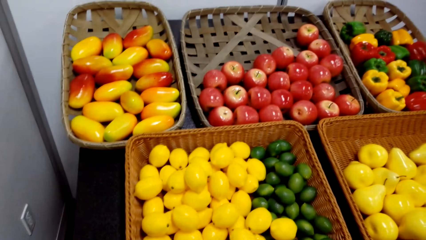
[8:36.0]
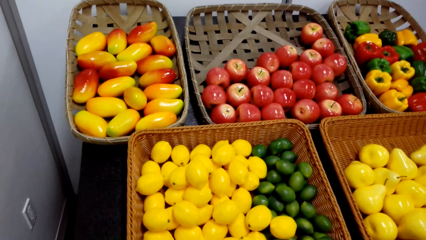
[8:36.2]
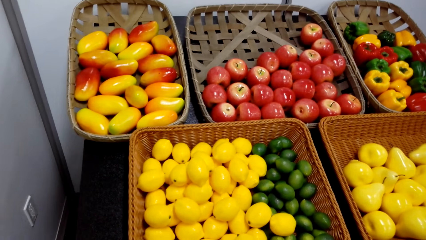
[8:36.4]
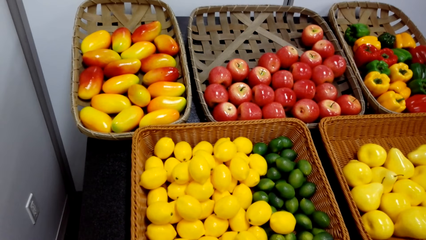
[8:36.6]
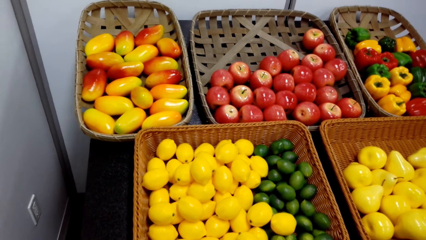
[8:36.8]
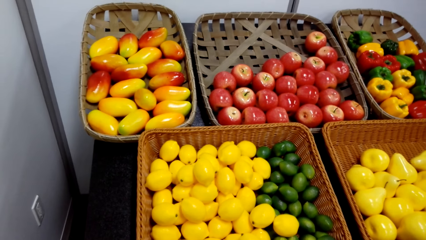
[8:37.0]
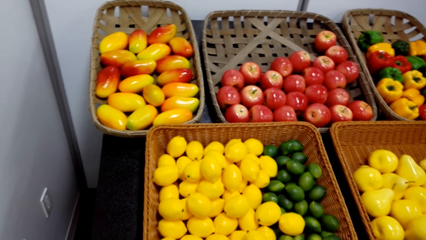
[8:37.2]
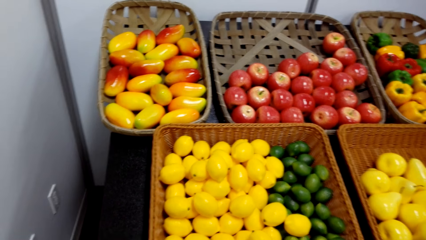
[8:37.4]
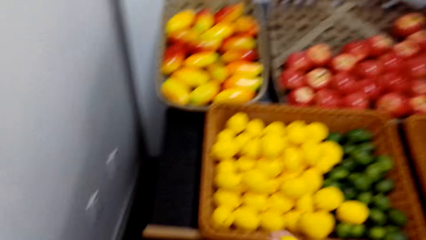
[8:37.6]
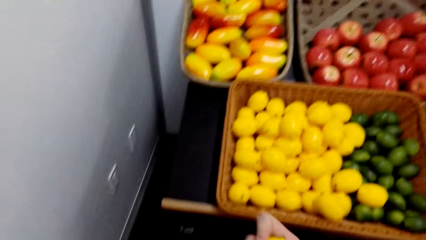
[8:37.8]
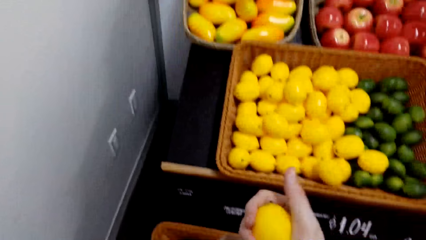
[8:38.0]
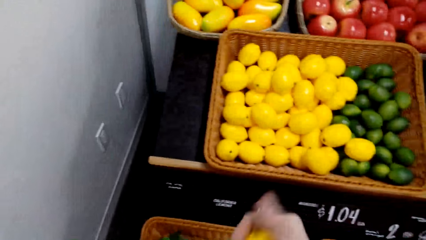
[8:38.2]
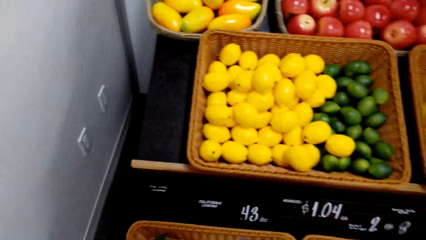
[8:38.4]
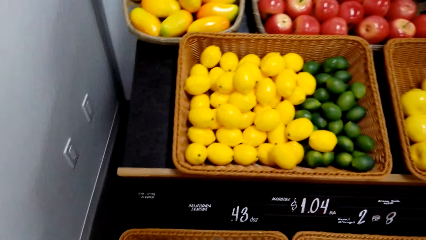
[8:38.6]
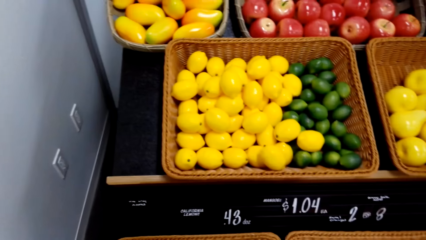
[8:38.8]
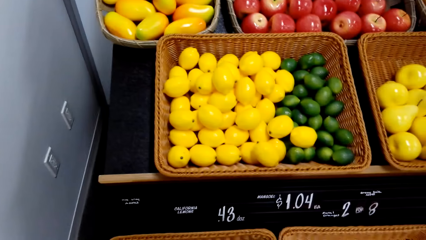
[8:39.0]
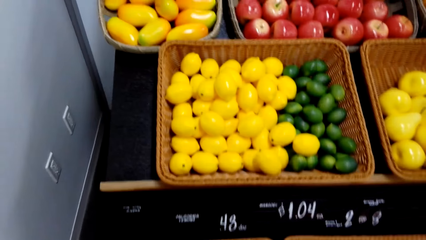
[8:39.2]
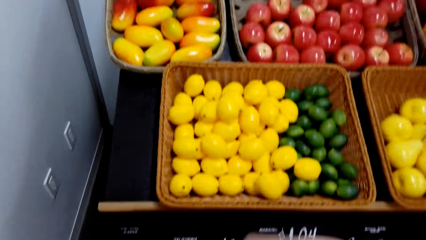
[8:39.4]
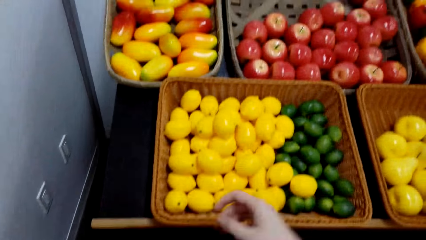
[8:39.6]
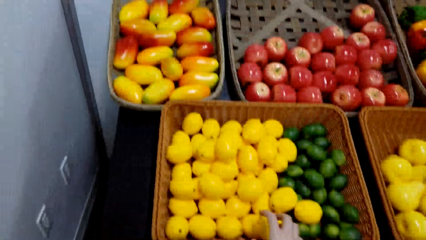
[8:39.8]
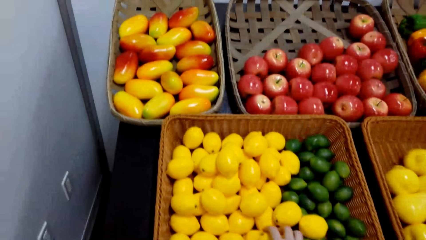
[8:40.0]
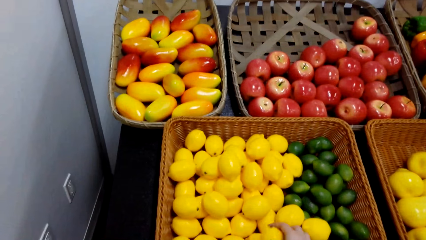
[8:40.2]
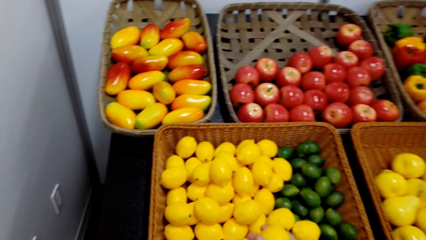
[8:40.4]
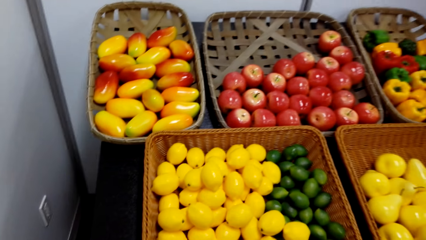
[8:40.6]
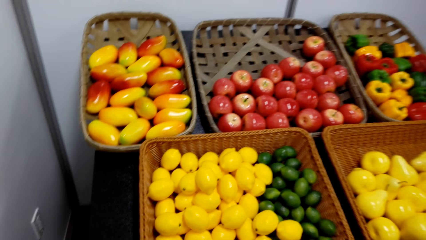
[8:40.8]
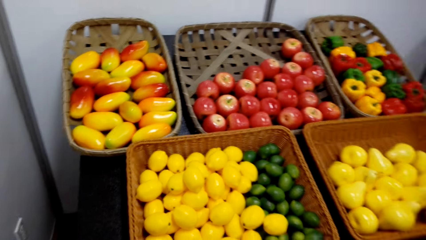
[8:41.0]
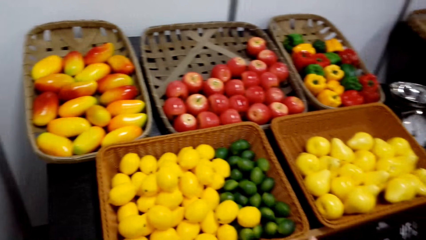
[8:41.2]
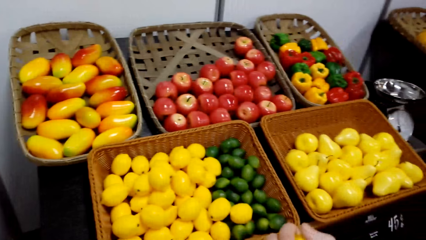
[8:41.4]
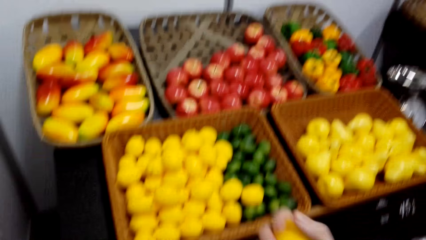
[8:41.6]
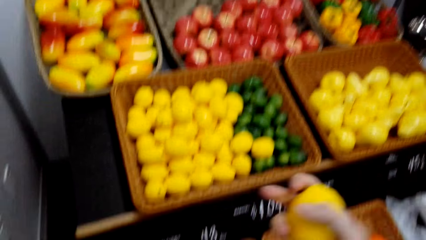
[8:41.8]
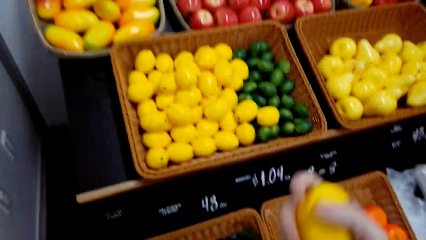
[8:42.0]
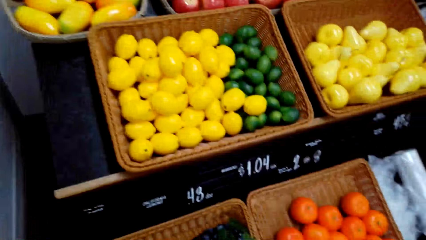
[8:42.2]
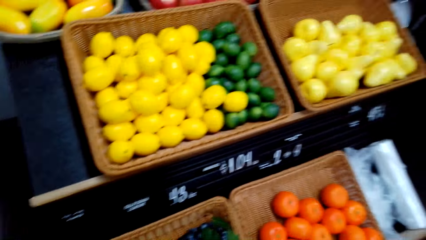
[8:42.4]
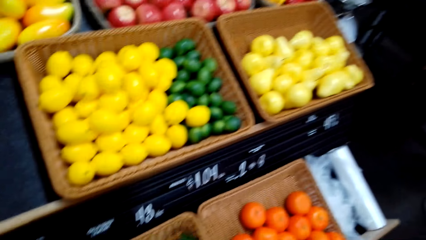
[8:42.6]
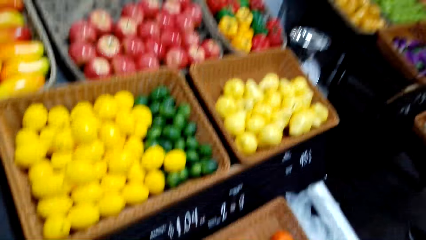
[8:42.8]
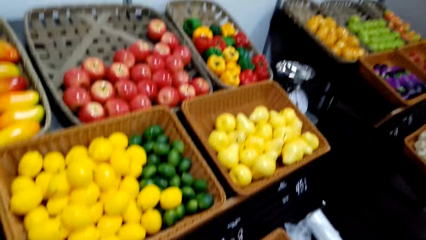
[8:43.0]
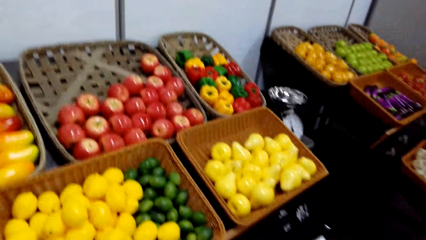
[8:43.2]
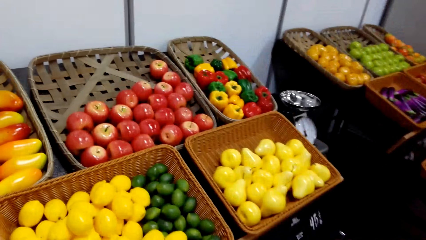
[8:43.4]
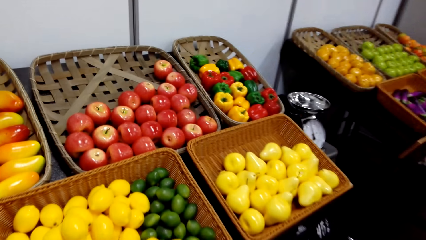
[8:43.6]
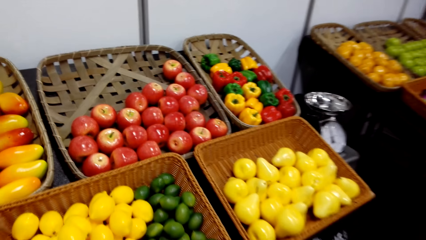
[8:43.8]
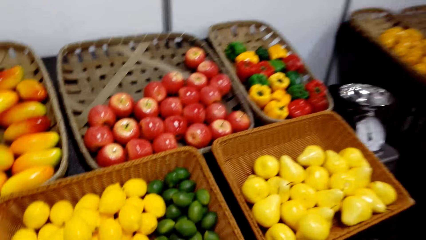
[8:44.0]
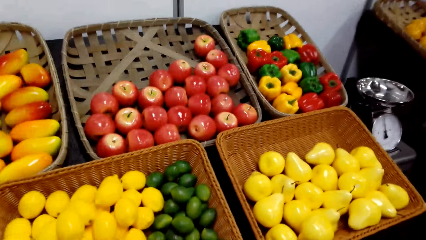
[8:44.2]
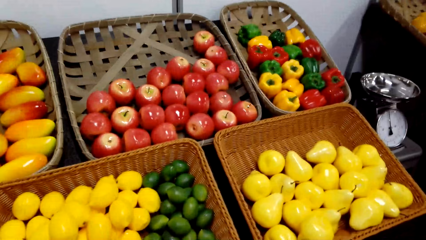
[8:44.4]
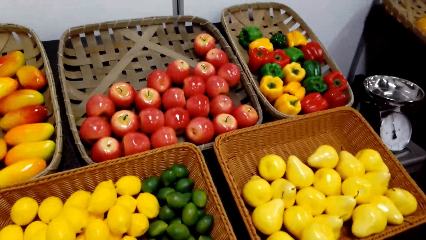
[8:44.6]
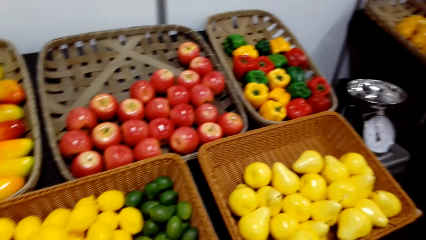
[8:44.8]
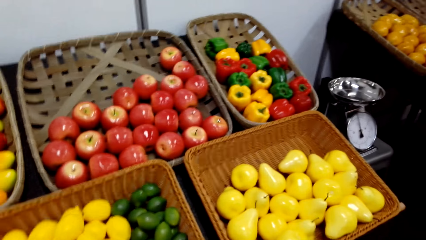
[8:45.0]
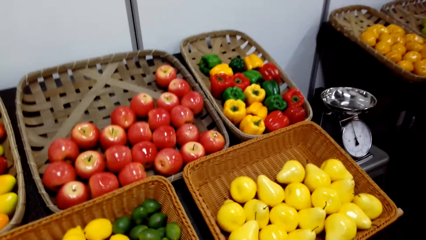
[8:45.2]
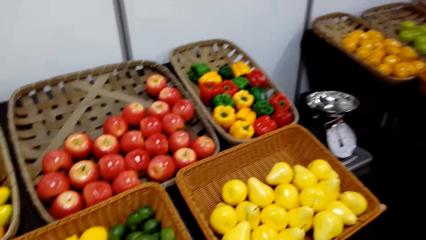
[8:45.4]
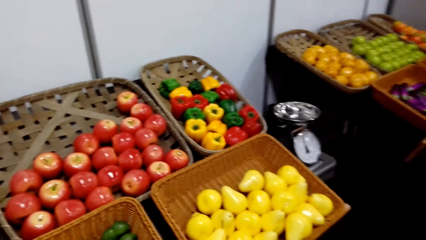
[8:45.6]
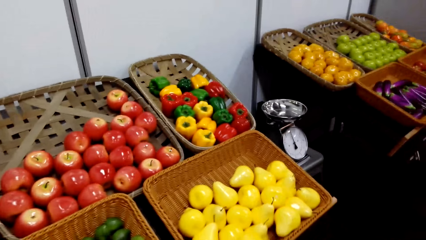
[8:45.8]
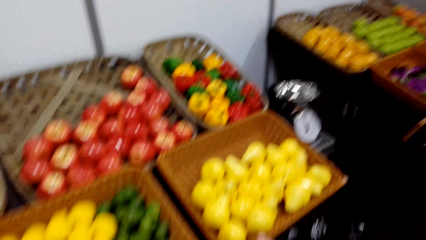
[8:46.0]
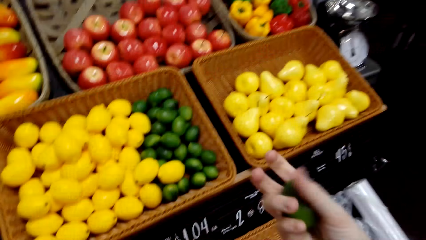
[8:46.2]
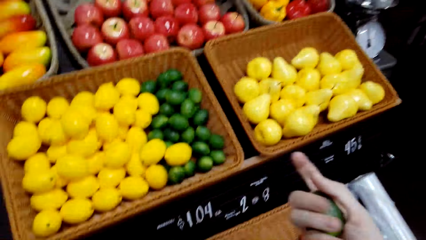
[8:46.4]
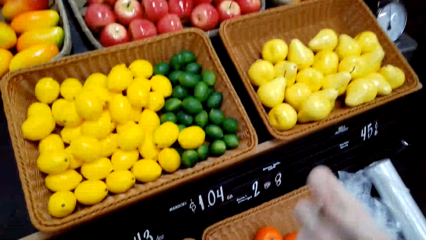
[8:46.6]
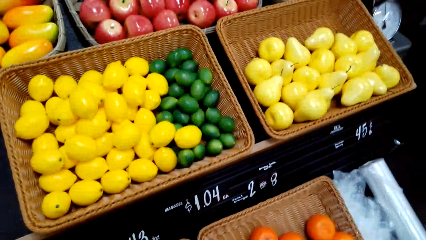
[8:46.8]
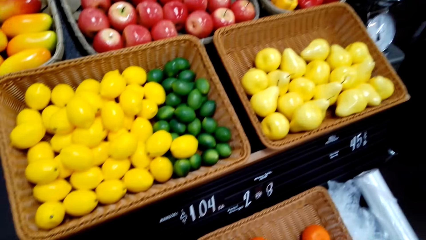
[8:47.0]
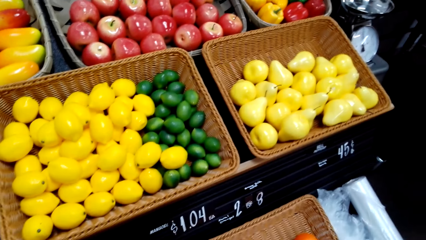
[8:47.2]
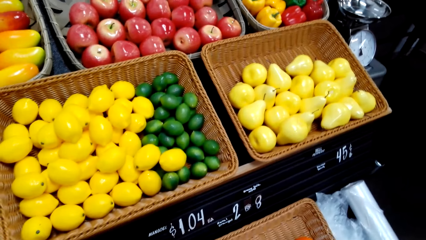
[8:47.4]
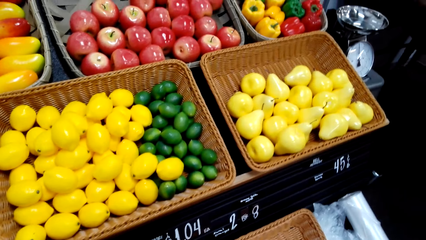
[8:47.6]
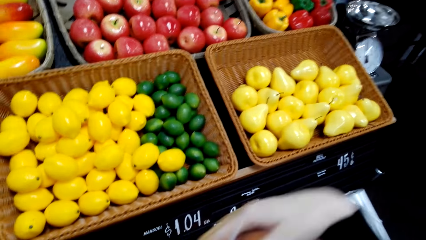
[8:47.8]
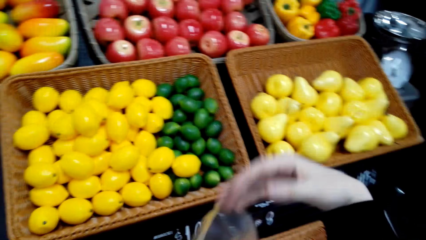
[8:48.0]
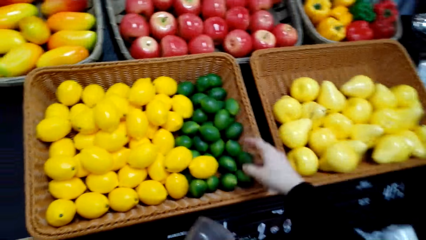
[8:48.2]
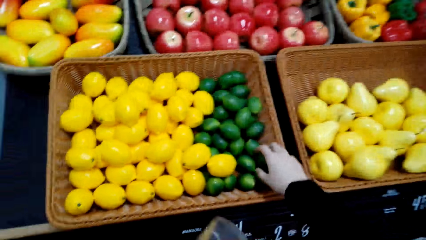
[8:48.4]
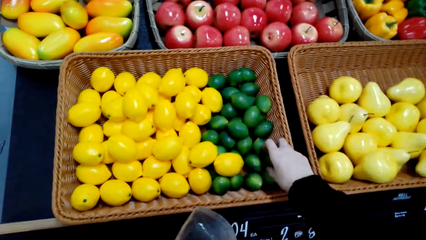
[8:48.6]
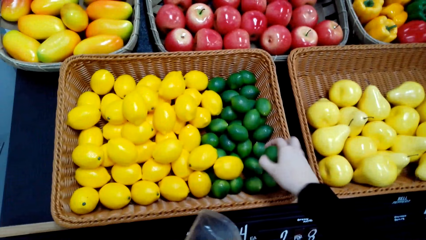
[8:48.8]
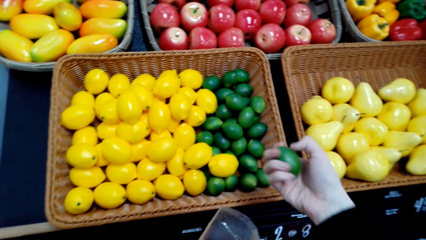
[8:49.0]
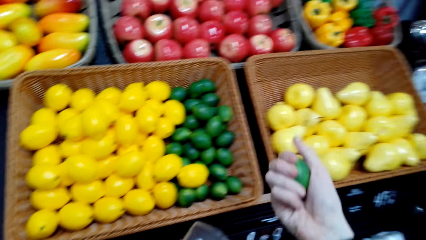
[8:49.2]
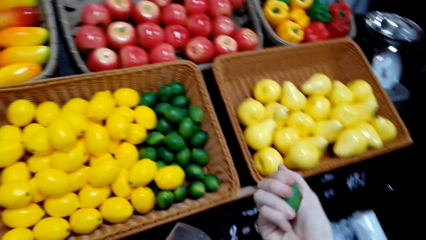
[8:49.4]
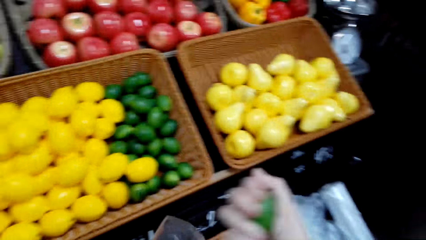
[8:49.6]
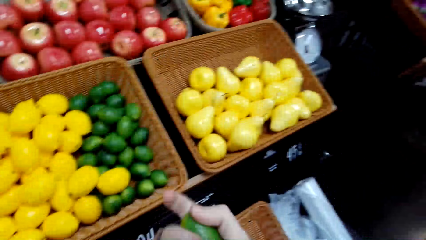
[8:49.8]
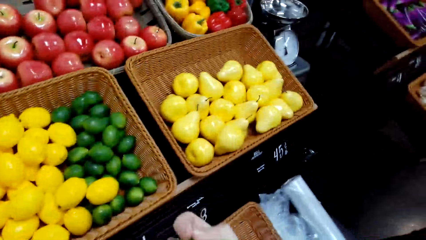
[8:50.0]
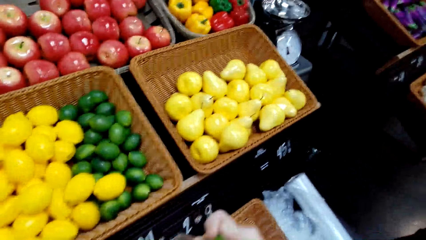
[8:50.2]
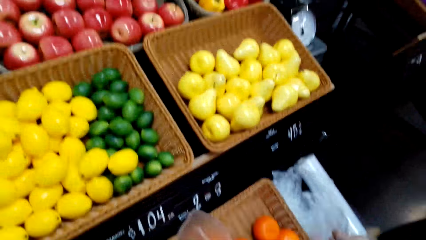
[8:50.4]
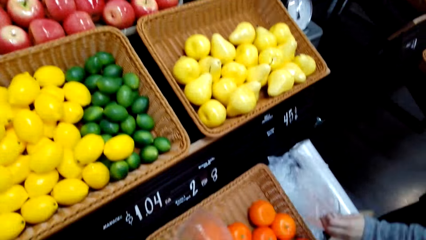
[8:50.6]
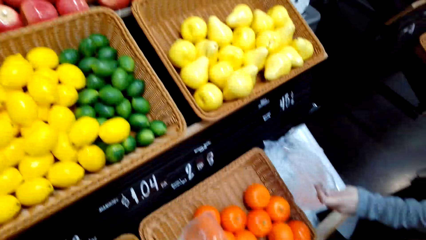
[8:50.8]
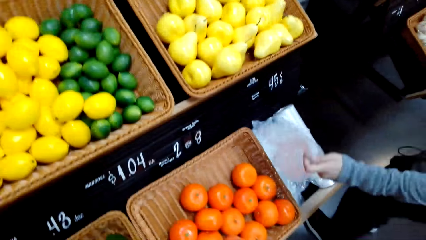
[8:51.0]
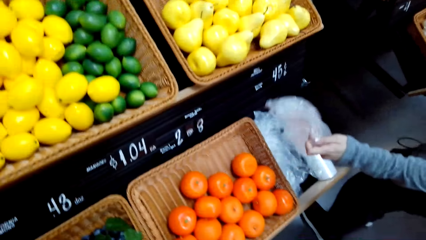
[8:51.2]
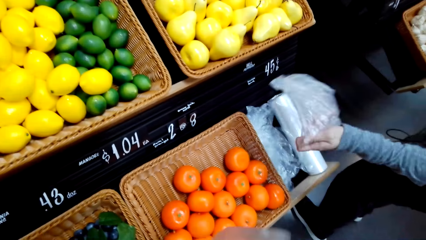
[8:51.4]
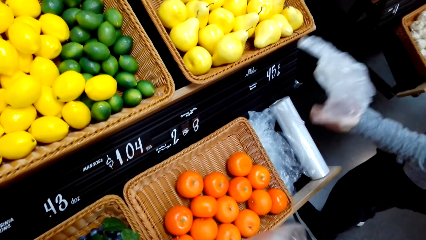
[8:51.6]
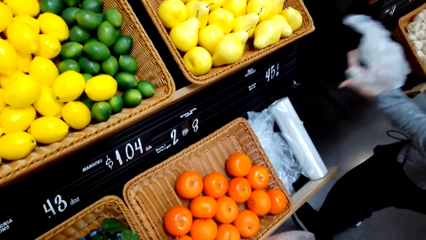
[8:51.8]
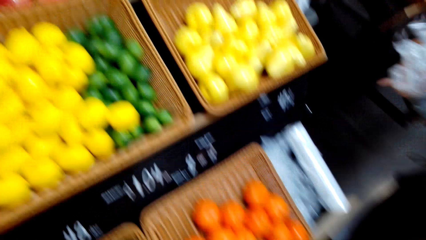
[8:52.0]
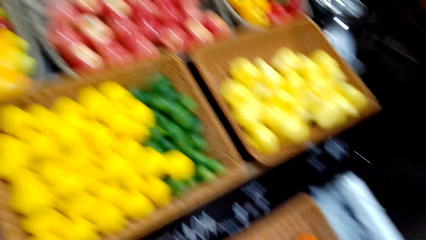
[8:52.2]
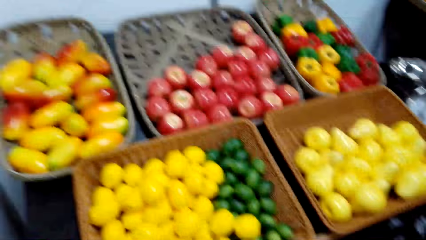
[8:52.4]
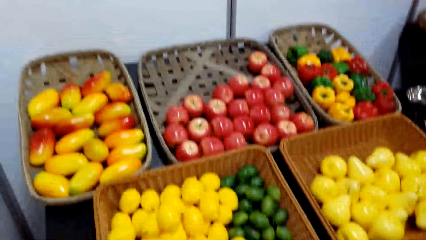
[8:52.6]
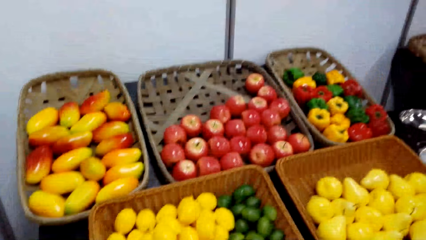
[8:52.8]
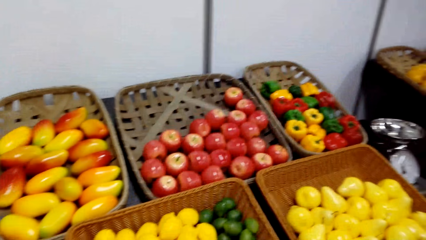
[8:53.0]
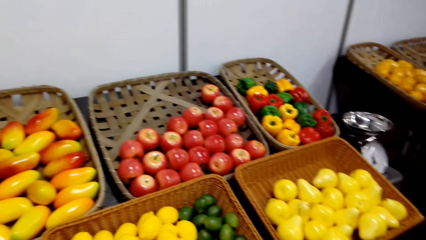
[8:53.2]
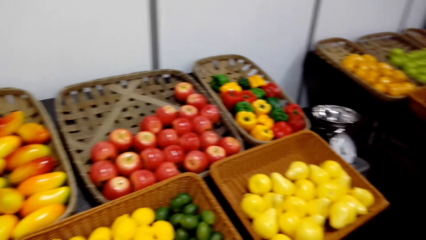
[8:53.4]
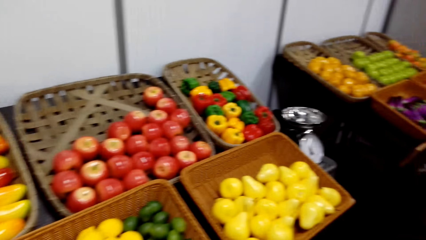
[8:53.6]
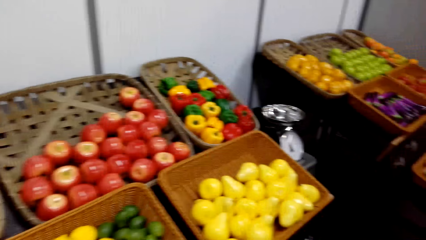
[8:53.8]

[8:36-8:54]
The camera wearer holds a lime with the right hand. They pick the lime from the knitted basket. They hold a lemon on the right hand. They adjust a citrus fruit in the hand. They pick the lemon from the knitted basket. They adjust the citrus fruit in the hand. The woman picks a plastic bag from the shelf.
